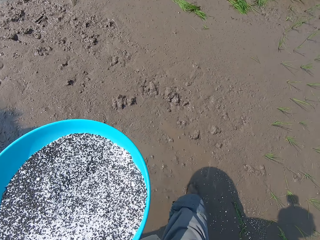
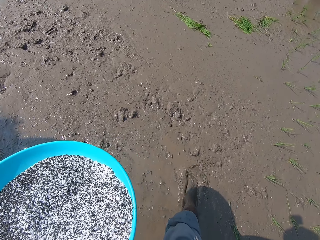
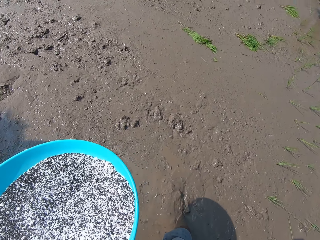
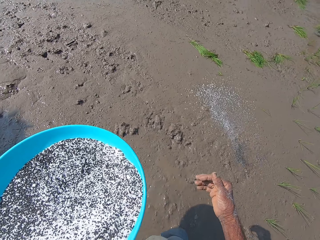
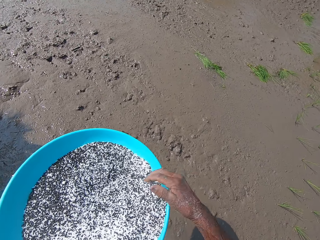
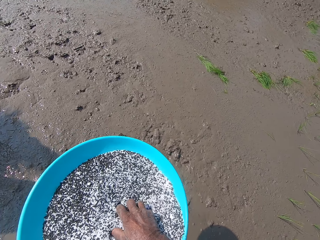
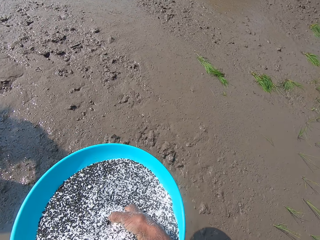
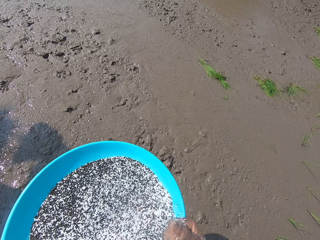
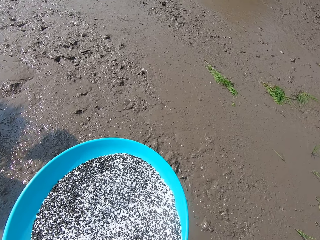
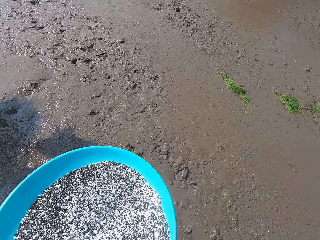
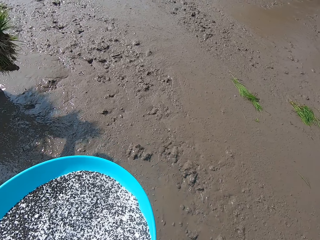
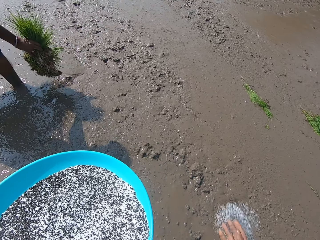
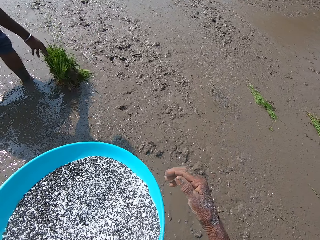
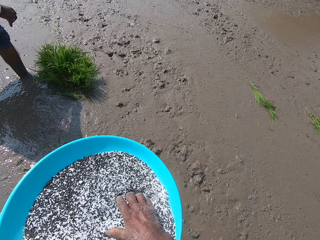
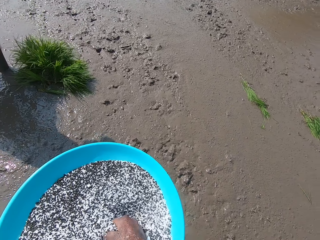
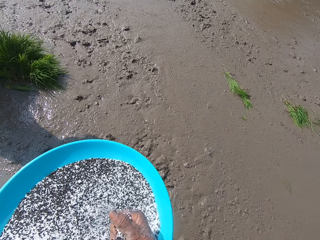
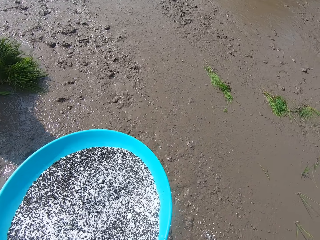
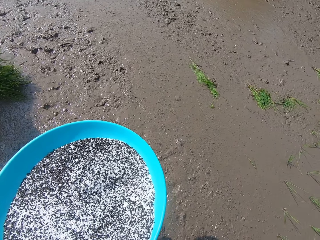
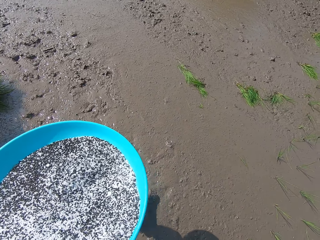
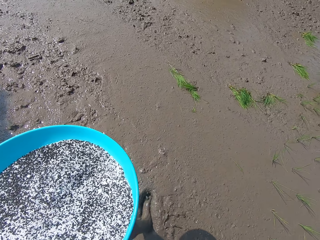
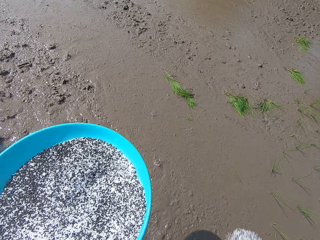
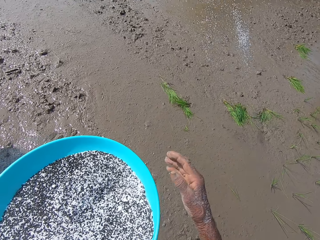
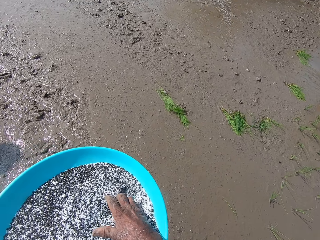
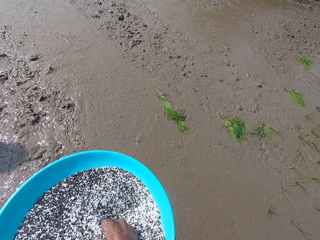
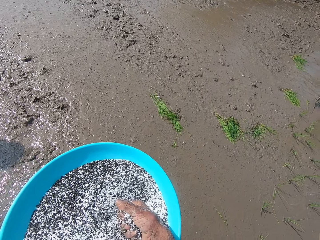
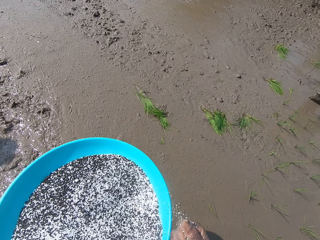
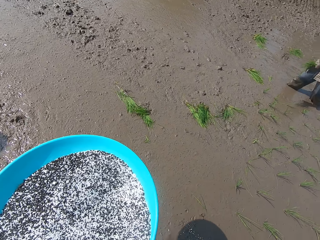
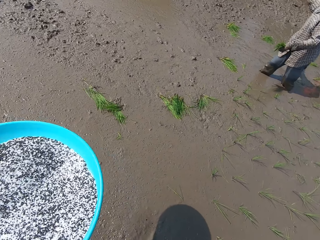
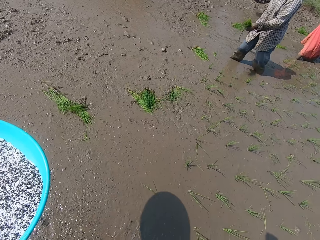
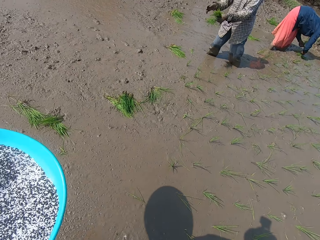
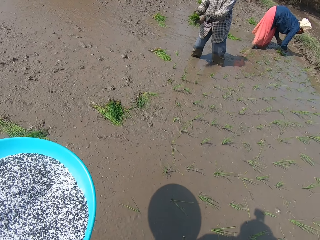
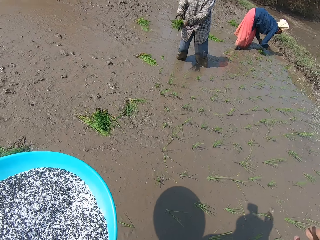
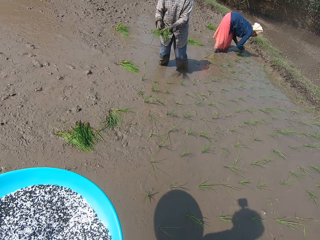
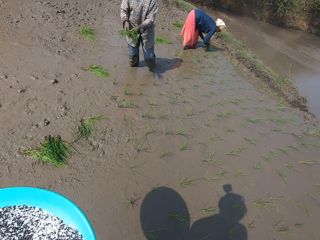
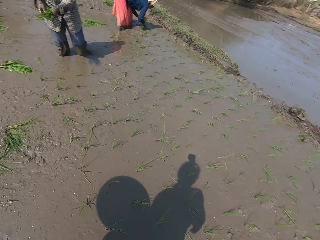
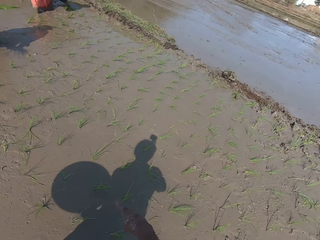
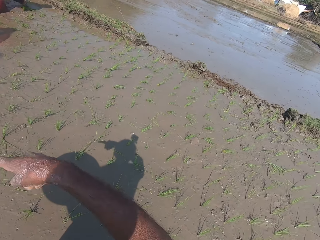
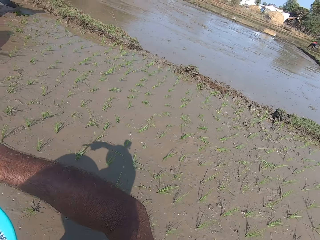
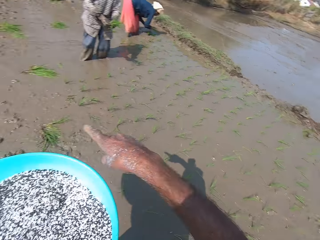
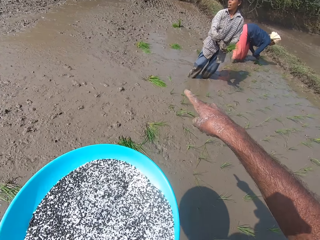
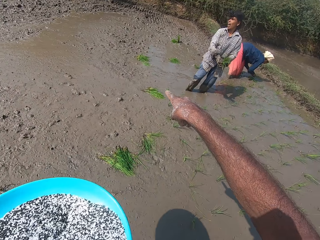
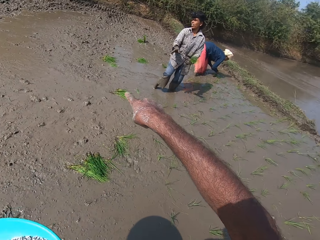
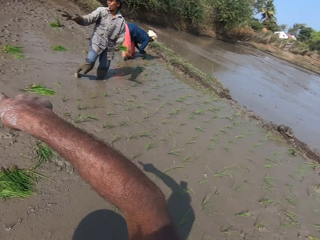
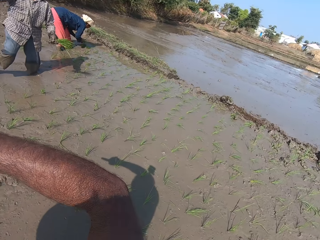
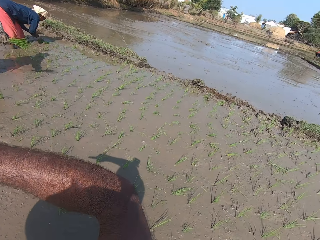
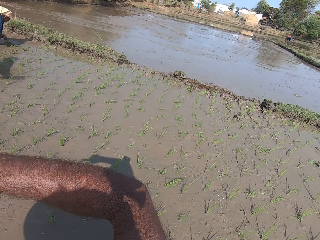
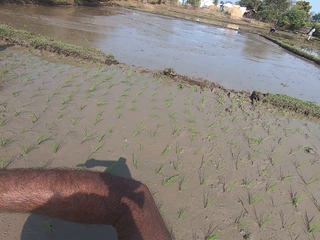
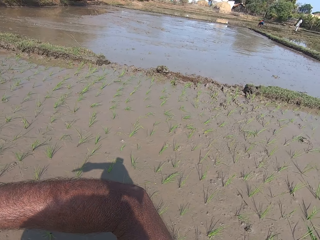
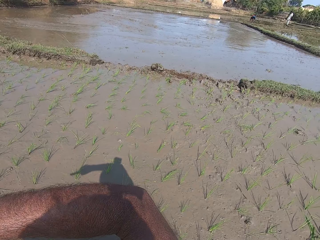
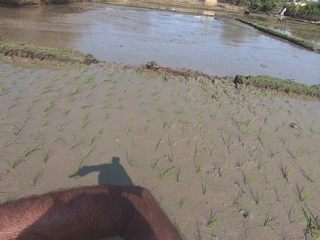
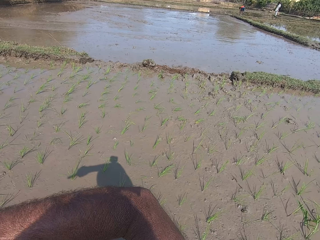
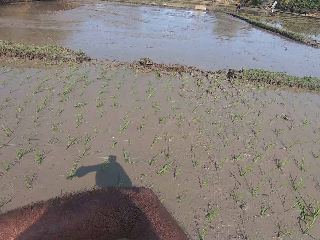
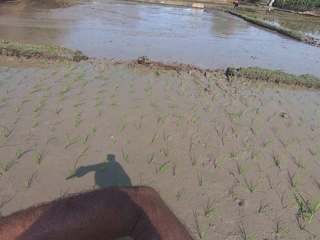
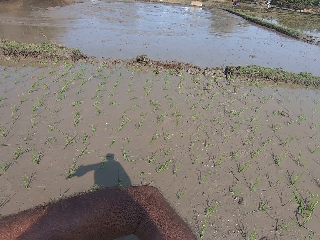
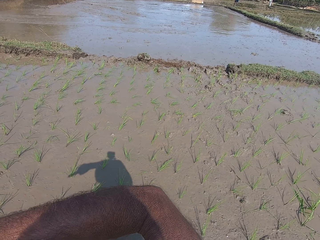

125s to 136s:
The camera wearer talks to a lady and another lady. He spreads the rice grains in his right hand on the mud. He takes rice grains from the tray in his left hand with his right hand. A man holds a plant in his left hand. The camera wearer spreads the rice grains in his right hand on the mud. The man drops the plant in his left hand on the mud. The camera wearer takes rice grains from the tray in his left hand with his right hand. He spreads the rice grains in his right hand on the mud. He takes rice grains from the tray in his left hand with his right hand. The woman takes plants from the mud with her hands. Another man holds the plant with his hands. The camera wearer spreads the rice grains in his right hand on the mud. He interacts with the other man. The other man holds the plant with his left hand.

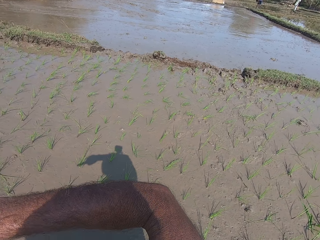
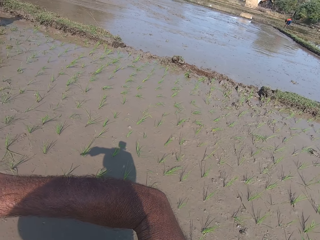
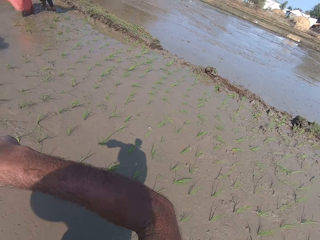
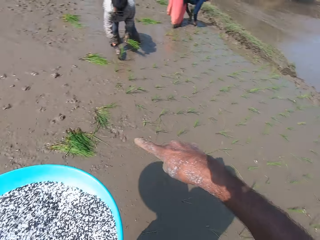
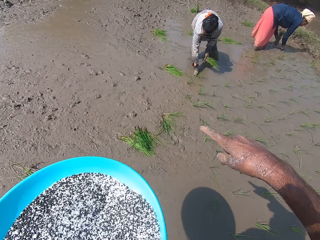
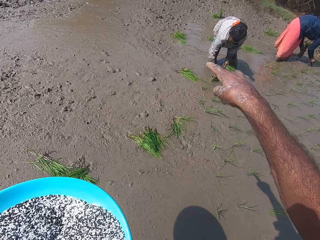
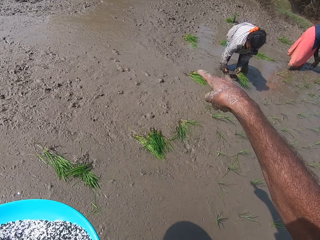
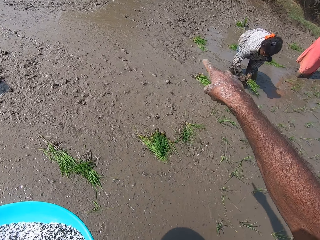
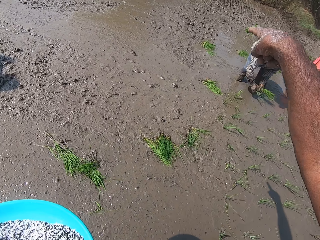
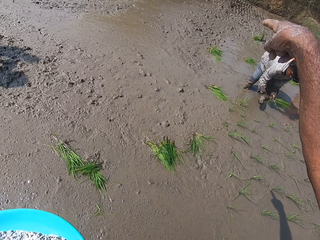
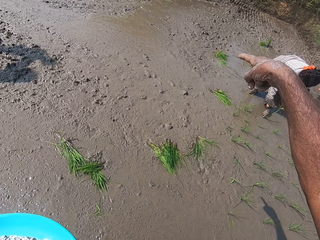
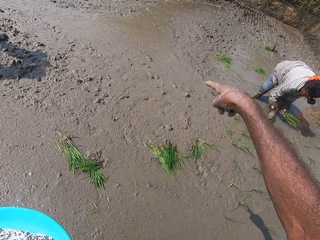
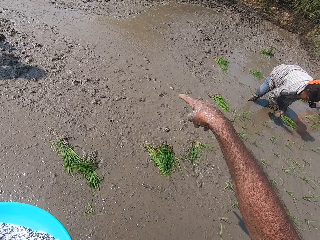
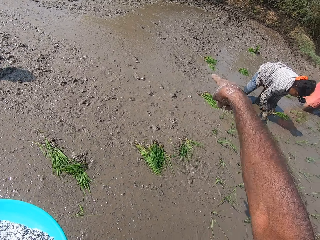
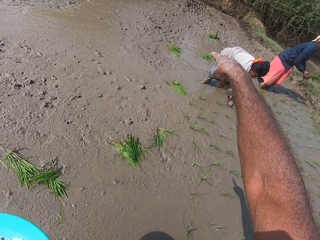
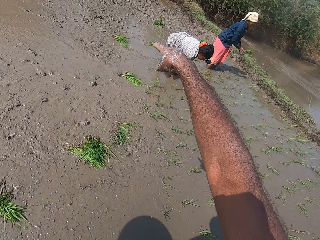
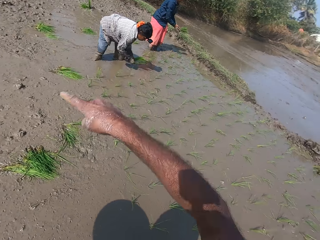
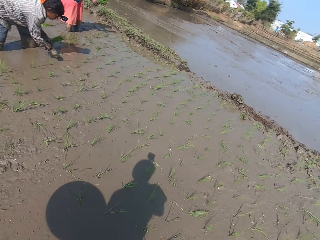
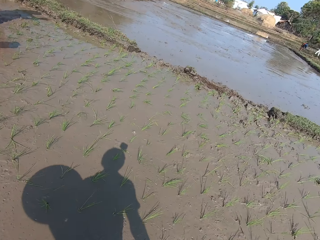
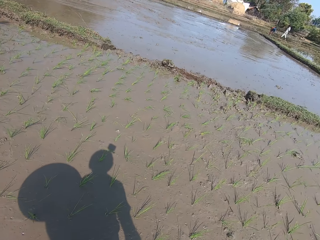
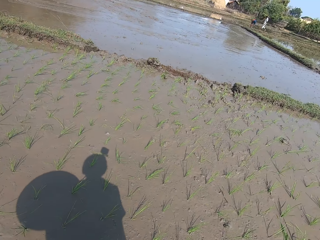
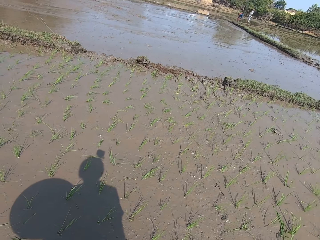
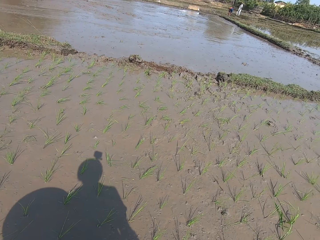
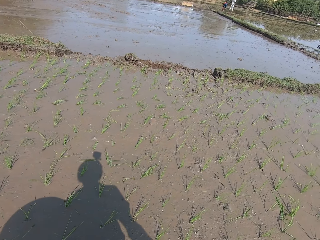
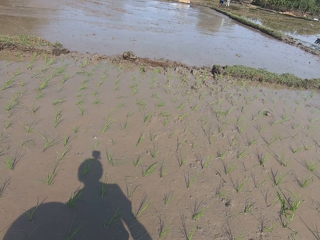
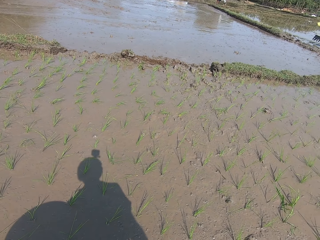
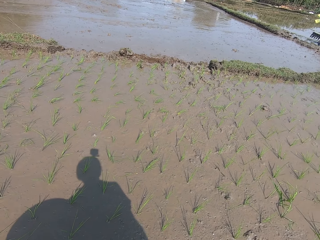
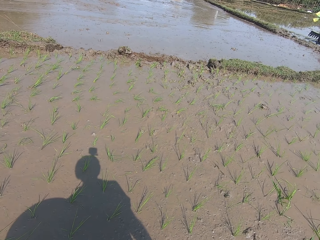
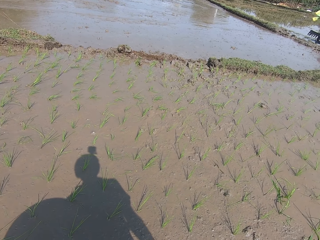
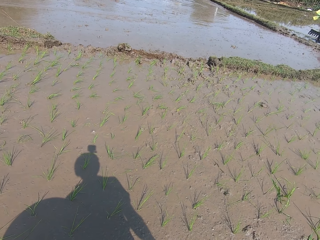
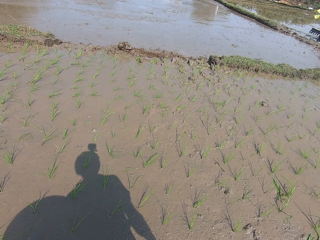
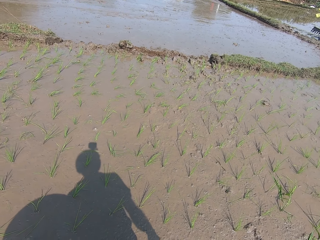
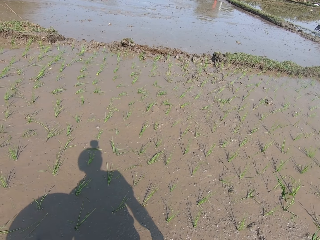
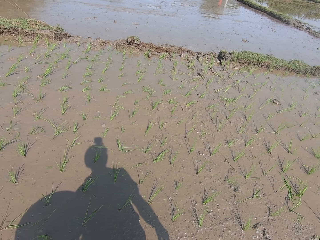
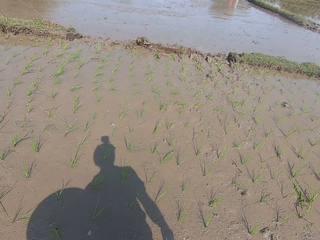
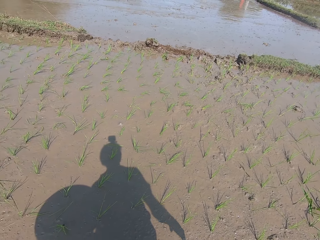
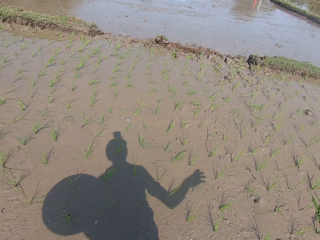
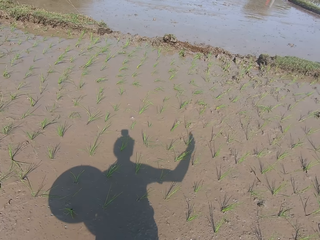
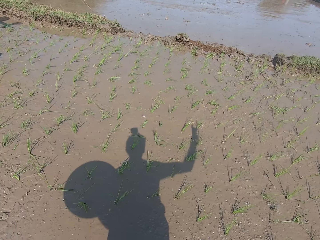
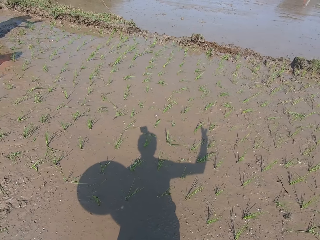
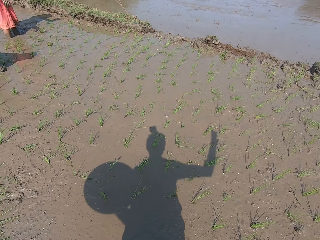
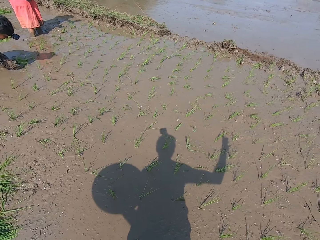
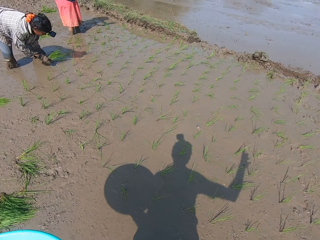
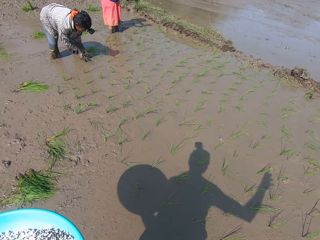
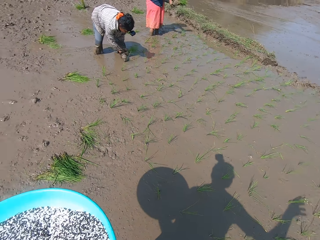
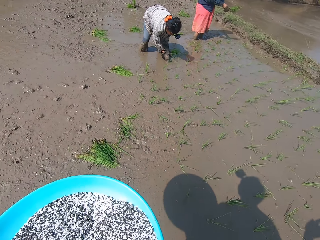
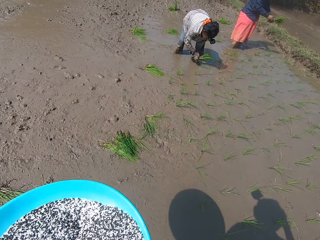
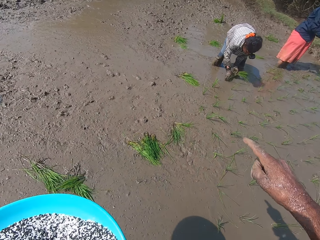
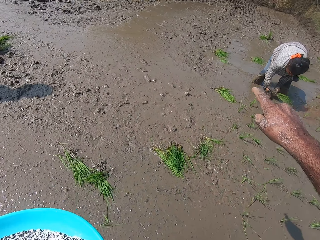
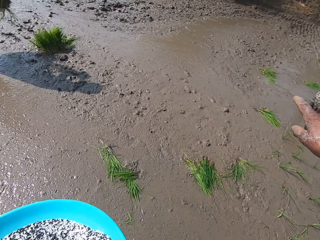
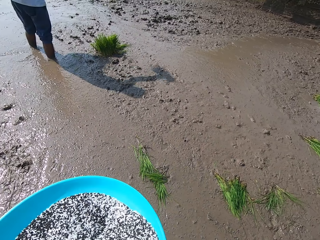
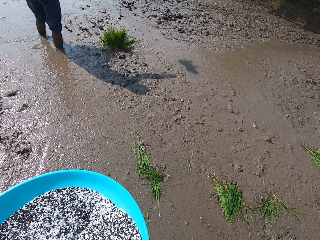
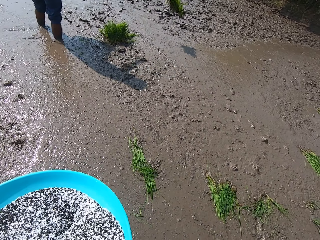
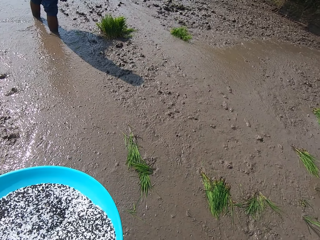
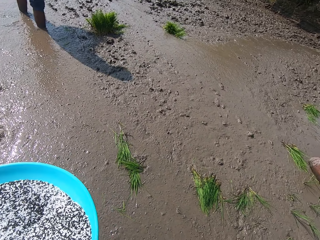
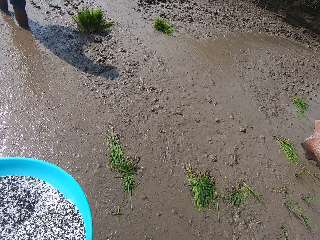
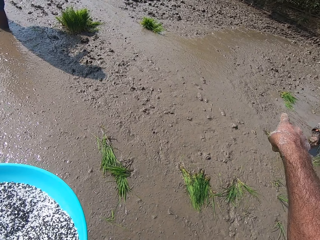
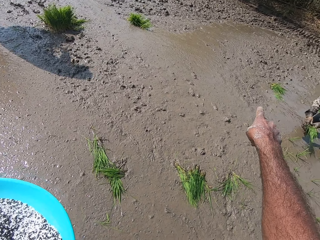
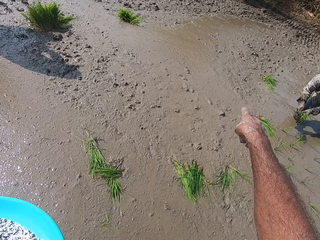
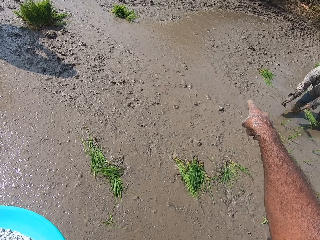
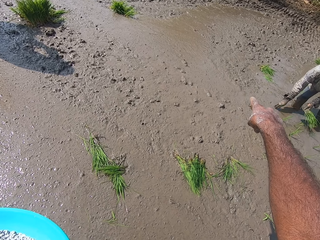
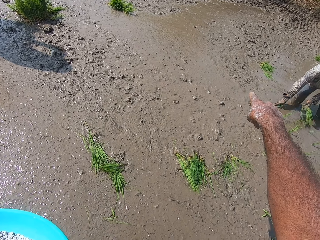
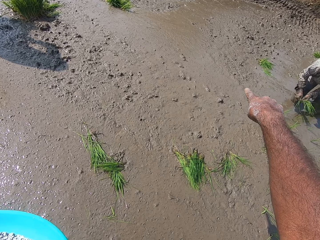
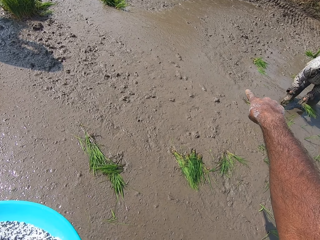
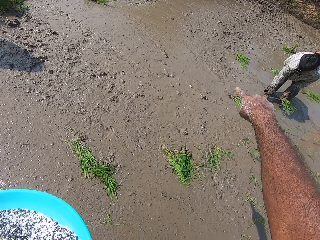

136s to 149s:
The man takes plants from the mud with his right hand. He passes the plants in his right hand to his left hand. He takes plants from the mud with his right hand. He passes the plants in his right hand to his left hand. He takes plants from the mud with his right hand. The woman holds the plants with both hands. The man takes a plant from the mud with his right hand. He passes the plant in his right hand to his left hand. He takes a plant from the mud with his right hand. He passes the plant in his right hand to his left hand. Another man drops a plant in his right hand on the mud. The first man takes a plant from the mud with his right hand. He passes the plant in his right hand to his left hand. He passes the plant in his left hand to his right hand.
